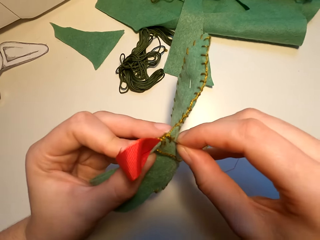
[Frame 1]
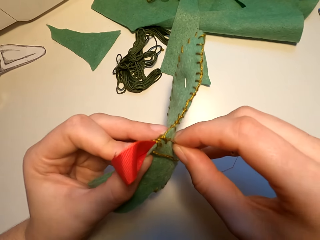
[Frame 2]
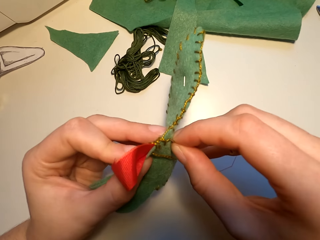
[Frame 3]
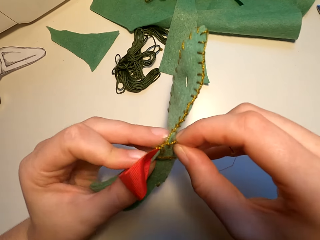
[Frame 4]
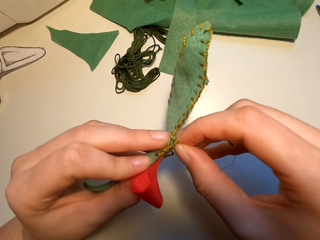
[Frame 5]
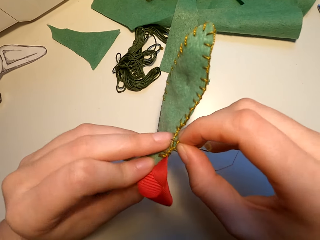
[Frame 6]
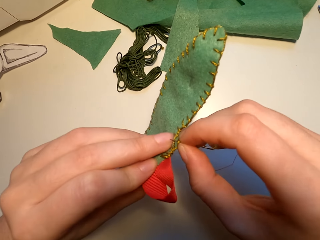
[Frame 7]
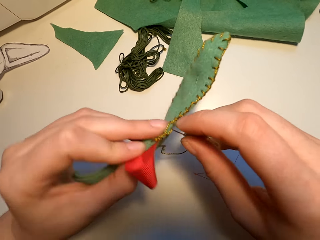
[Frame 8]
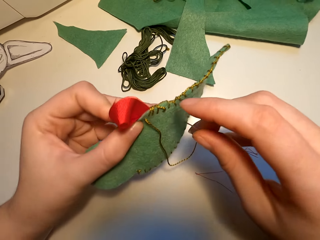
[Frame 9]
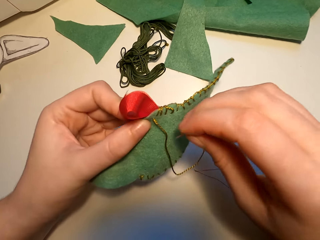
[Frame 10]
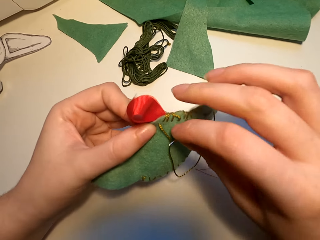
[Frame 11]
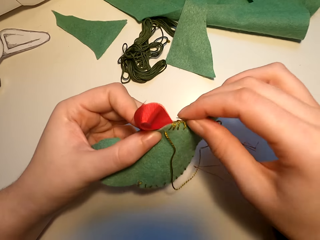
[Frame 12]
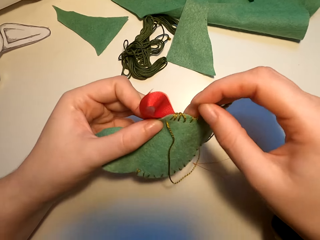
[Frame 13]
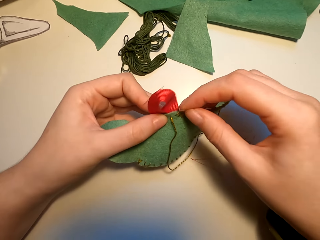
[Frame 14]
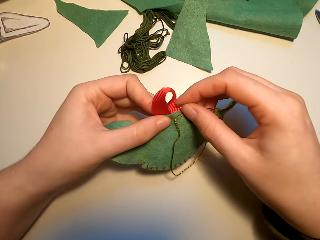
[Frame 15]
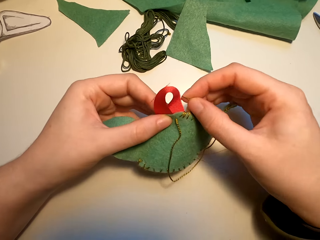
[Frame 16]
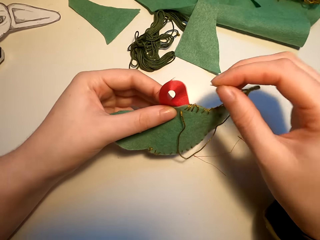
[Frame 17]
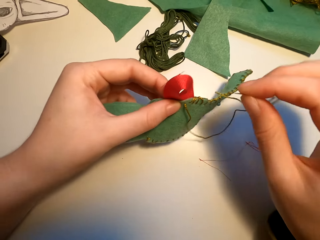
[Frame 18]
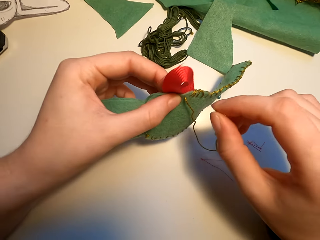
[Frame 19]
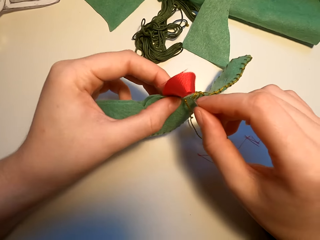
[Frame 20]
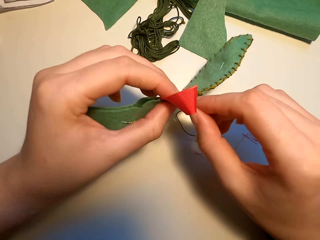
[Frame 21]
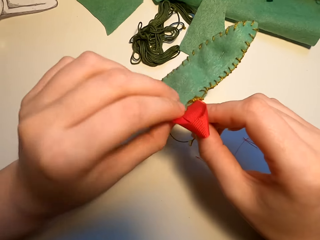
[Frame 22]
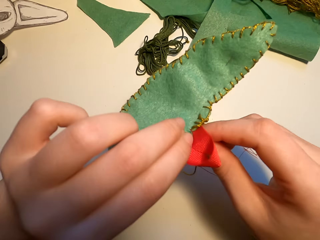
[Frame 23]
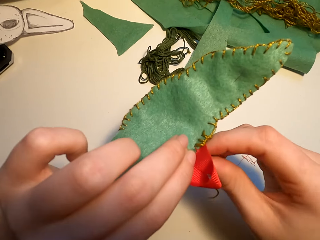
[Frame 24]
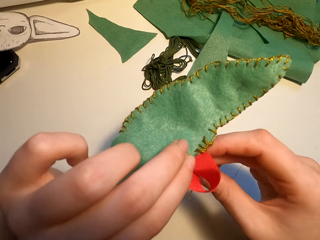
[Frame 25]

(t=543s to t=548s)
The camera wearer sews the fabric with a needle.

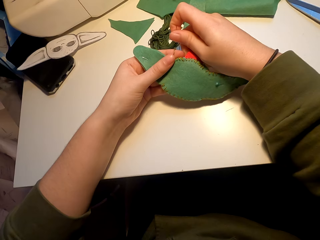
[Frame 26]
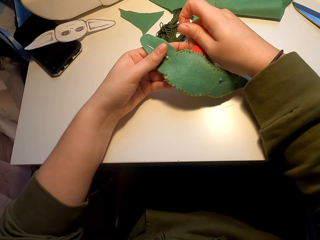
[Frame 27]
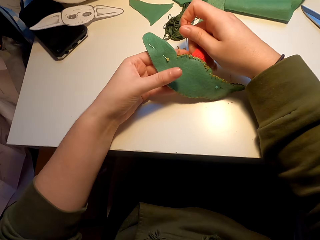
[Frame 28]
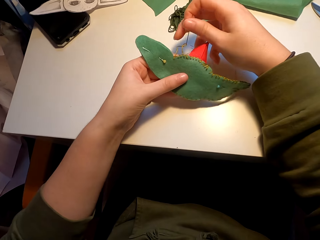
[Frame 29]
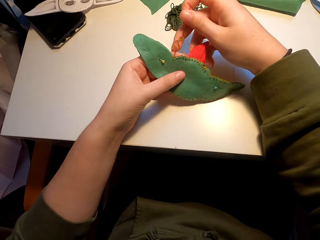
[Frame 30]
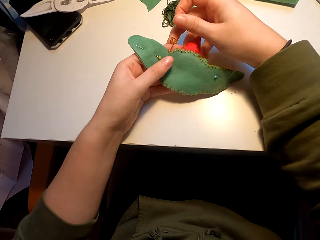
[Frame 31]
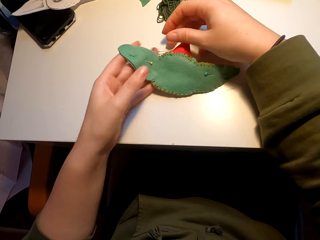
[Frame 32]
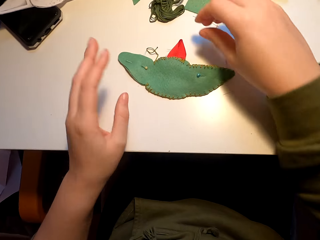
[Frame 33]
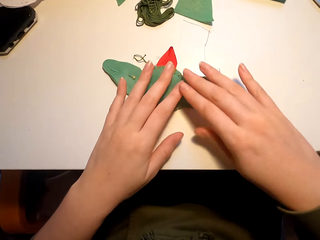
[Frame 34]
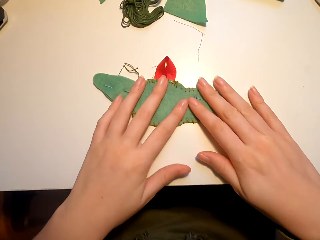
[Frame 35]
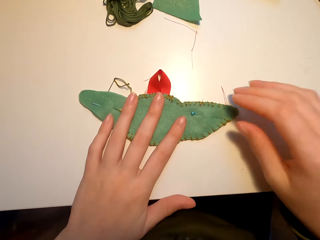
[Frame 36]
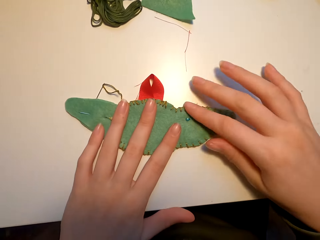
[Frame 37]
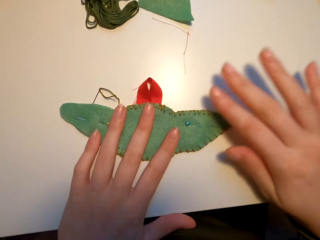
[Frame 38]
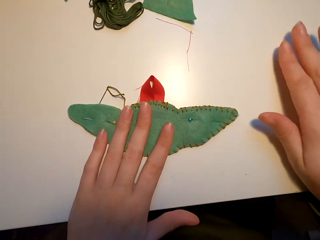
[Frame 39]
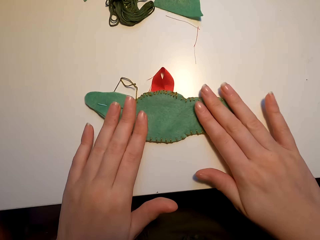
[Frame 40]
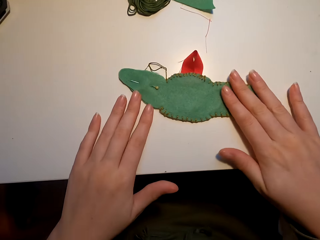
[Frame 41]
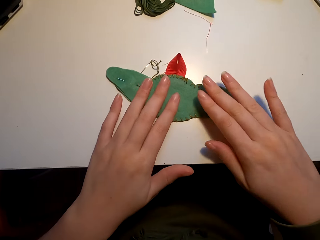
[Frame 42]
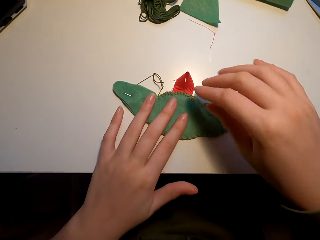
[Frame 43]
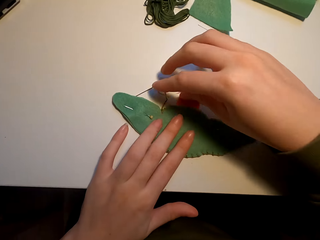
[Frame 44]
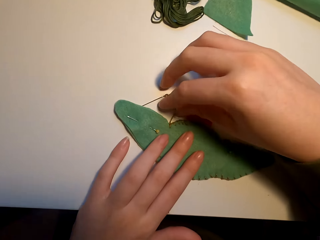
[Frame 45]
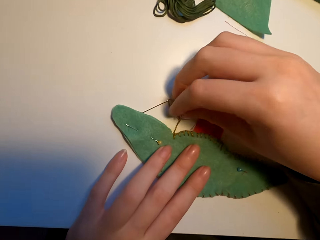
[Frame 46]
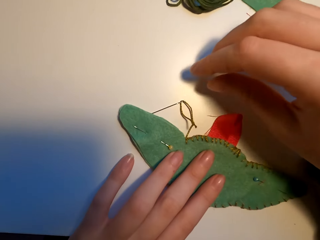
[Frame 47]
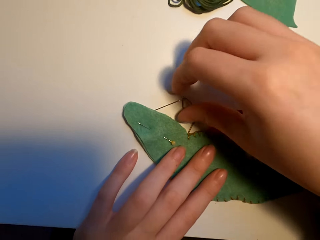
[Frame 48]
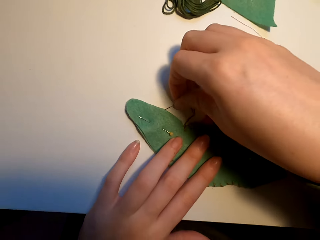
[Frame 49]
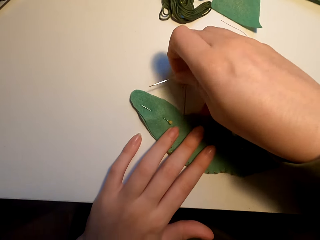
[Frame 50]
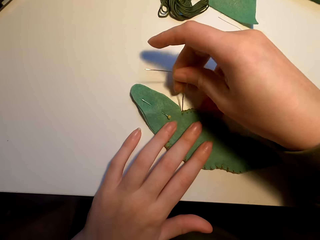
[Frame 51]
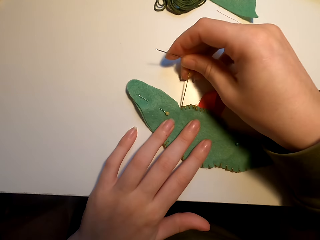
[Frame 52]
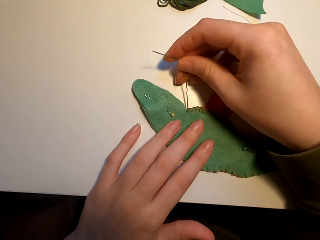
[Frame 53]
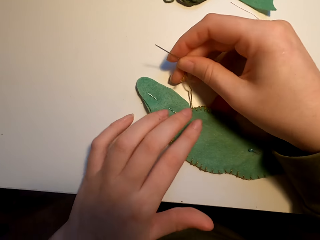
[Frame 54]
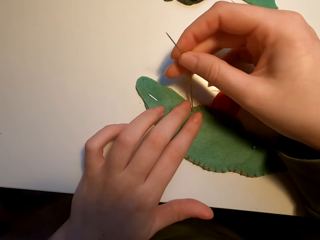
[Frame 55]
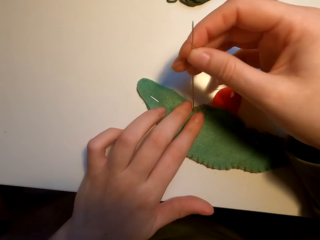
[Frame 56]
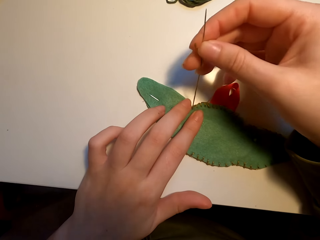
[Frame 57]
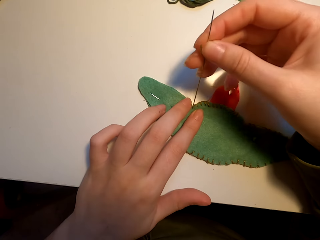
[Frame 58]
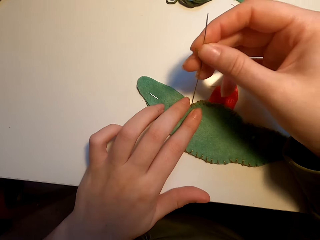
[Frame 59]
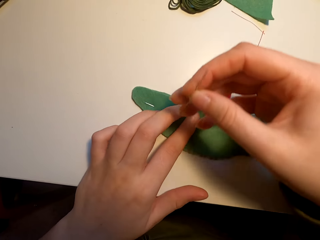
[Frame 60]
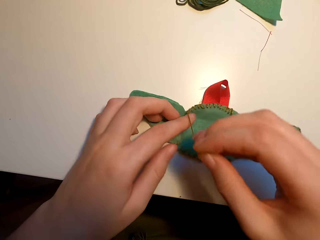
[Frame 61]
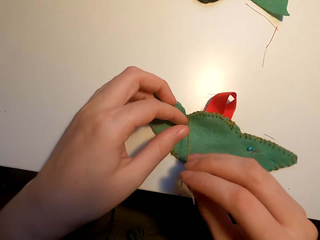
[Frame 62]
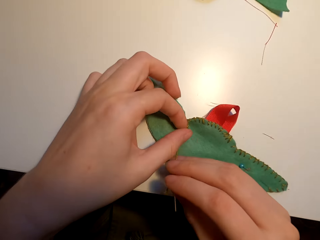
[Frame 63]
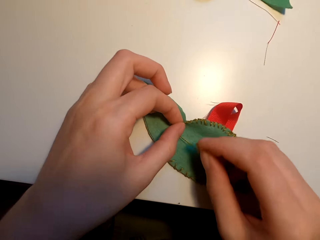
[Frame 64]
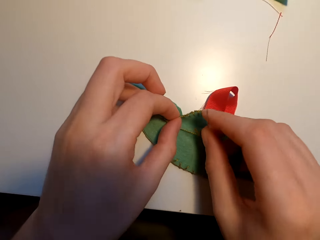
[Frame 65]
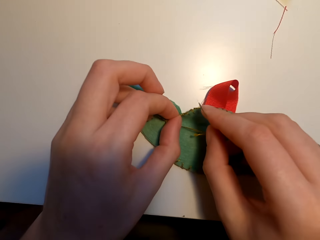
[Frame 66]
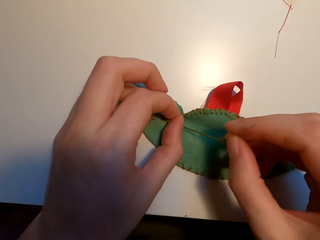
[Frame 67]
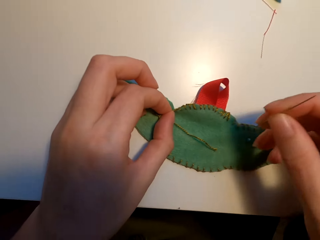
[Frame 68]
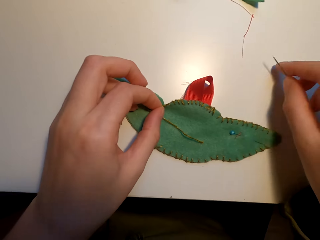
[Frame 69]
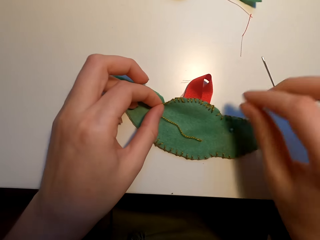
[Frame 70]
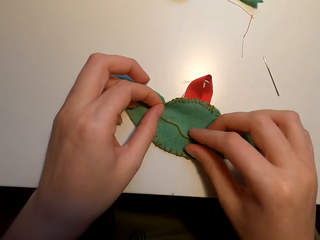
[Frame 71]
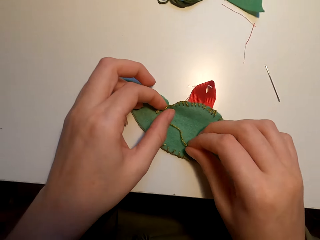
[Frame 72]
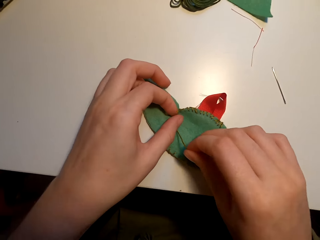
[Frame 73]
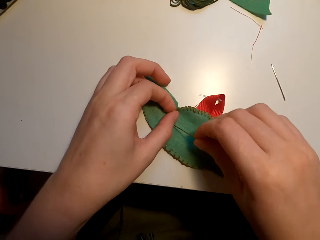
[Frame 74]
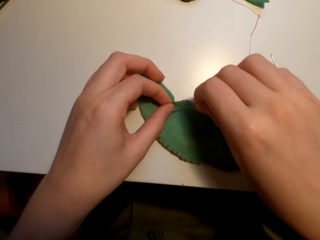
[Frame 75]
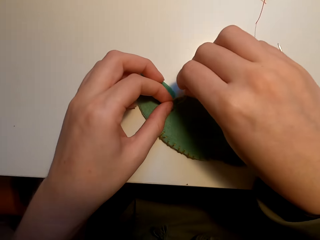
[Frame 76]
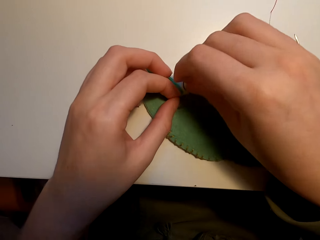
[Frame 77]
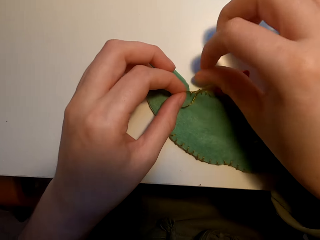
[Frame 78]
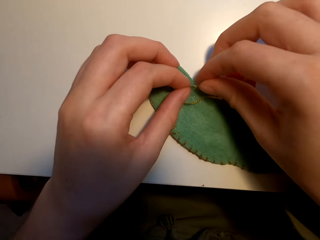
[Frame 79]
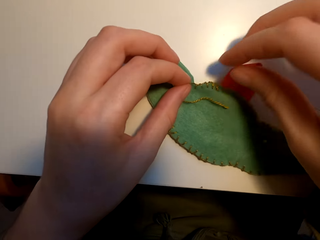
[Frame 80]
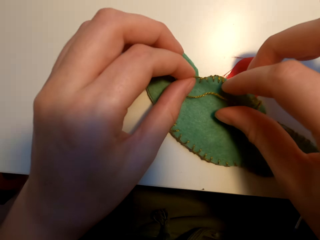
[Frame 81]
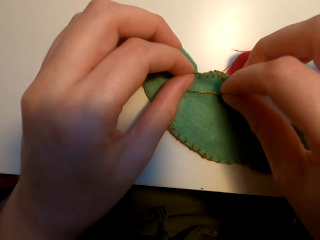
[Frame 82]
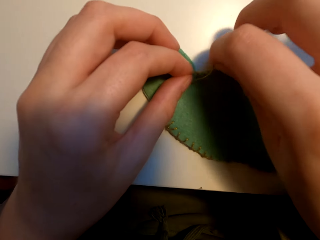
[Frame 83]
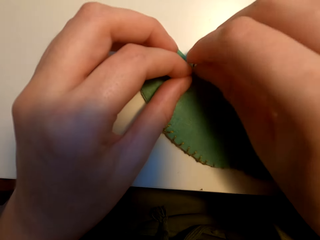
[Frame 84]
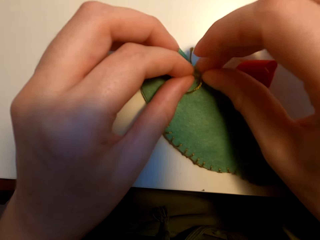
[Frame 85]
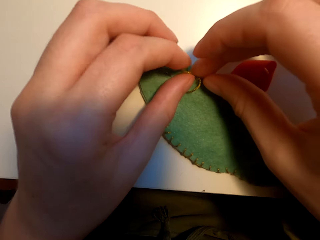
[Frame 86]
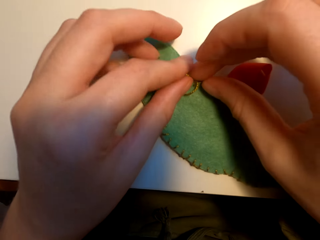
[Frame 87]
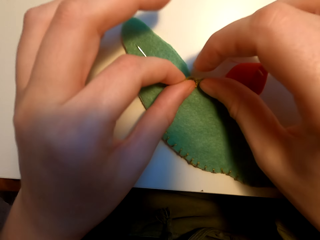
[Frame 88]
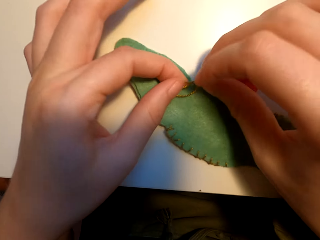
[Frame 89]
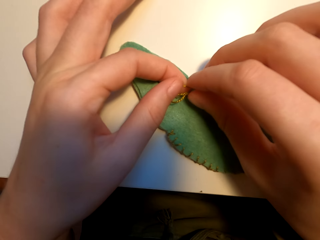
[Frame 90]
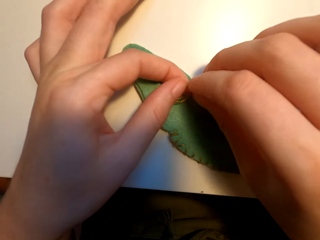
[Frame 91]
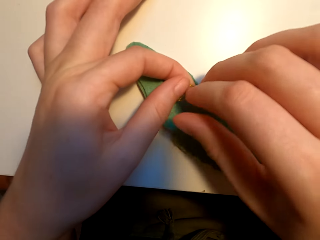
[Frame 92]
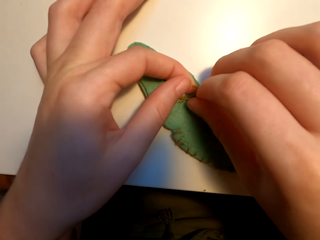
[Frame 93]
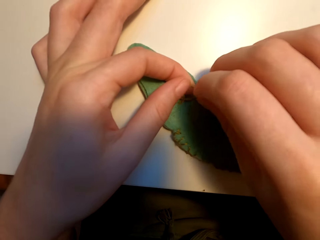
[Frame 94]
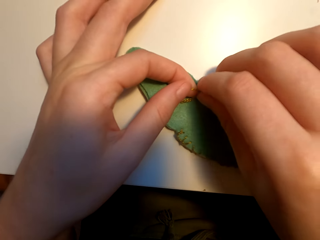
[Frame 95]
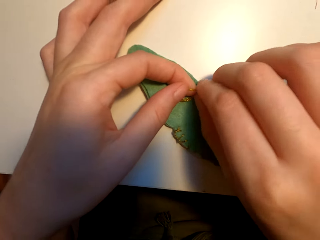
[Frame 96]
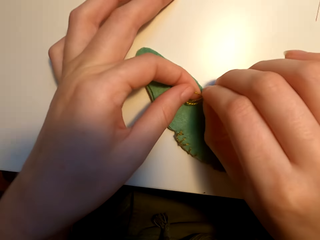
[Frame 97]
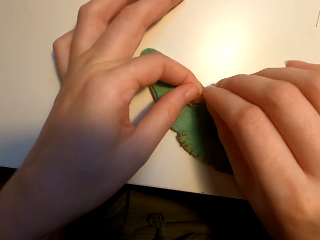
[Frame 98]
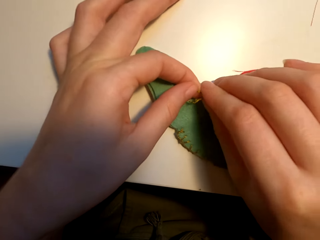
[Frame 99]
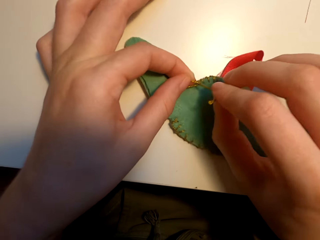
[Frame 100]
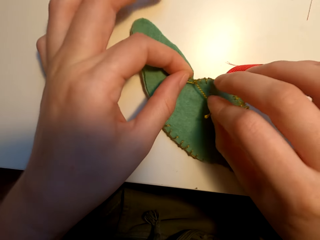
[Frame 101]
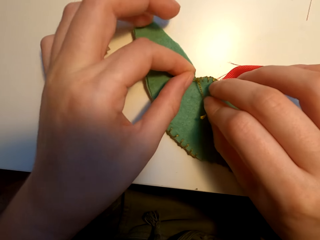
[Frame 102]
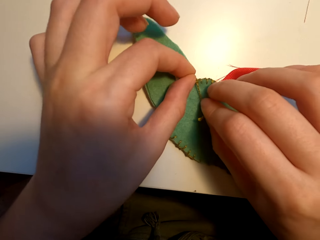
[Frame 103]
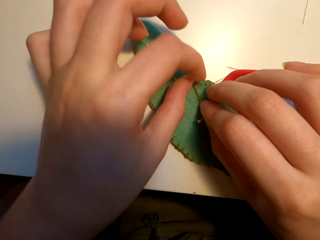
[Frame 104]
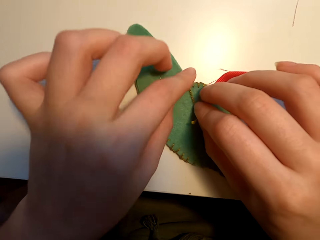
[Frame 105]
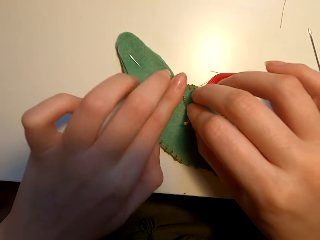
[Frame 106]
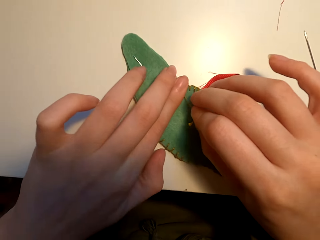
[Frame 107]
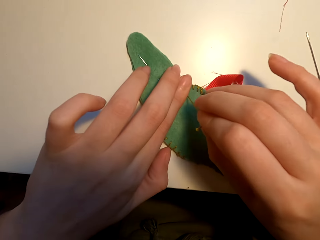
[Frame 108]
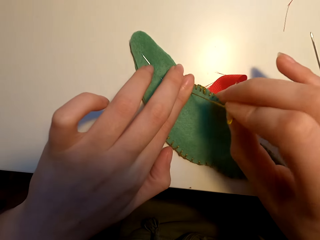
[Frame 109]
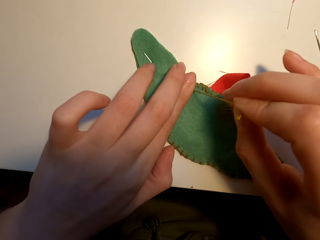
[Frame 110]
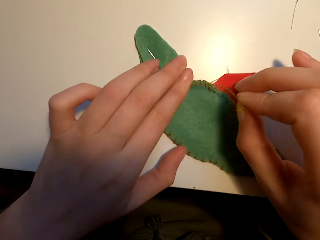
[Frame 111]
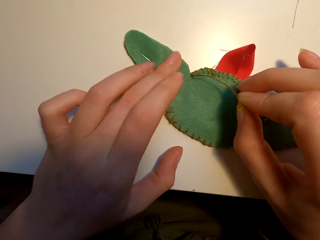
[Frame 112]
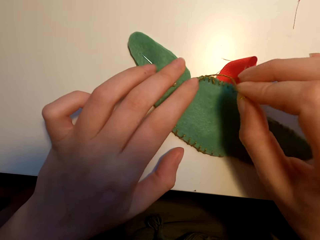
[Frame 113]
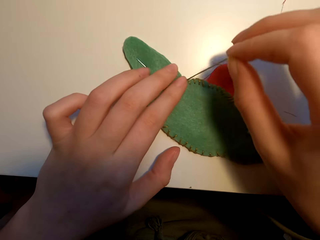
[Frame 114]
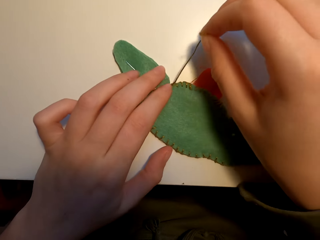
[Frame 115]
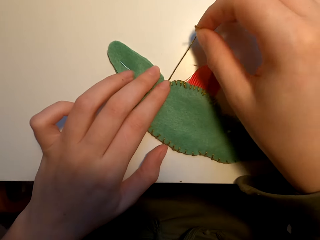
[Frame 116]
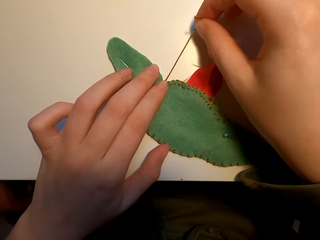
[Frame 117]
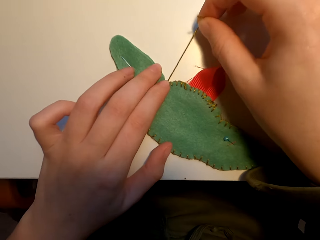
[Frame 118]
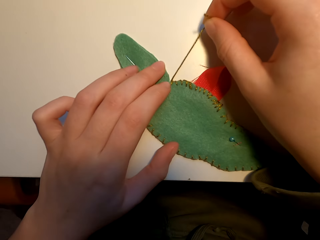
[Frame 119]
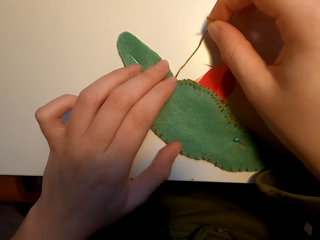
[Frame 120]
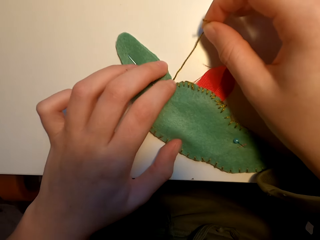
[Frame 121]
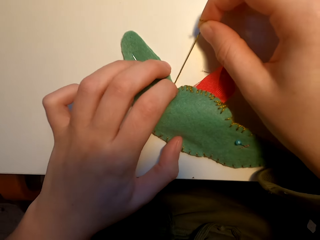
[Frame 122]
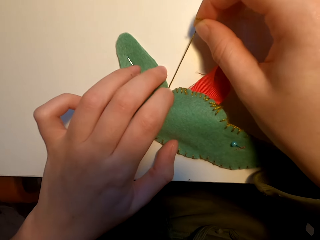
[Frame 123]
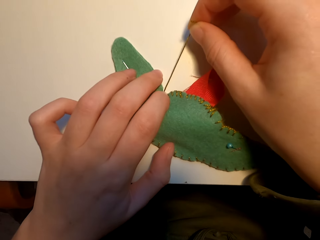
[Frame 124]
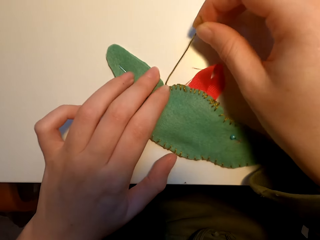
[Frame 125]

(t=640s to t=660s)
The camera wearer places the fabric on the table. They straighten the construction paper on the table. They wipe the fabric. They stretch the thread. They move the fabric. They place the needle on the table. They move the thread. They tie the yarn on the construction paper. They twist the thread. They stretch the thread.
